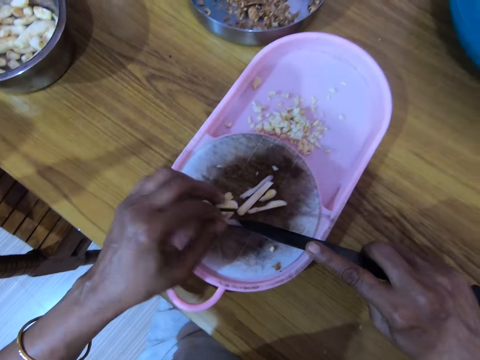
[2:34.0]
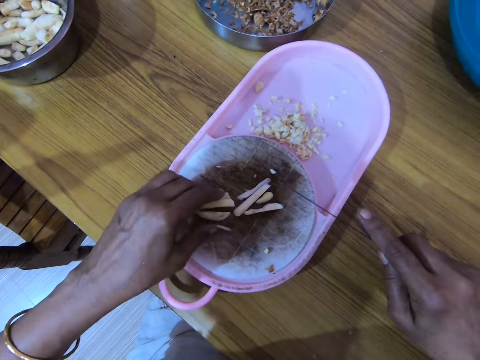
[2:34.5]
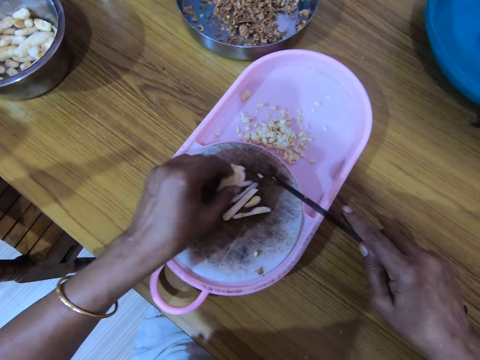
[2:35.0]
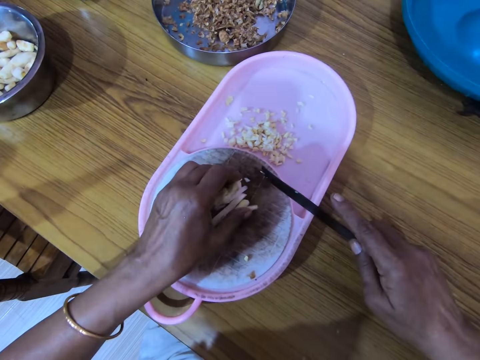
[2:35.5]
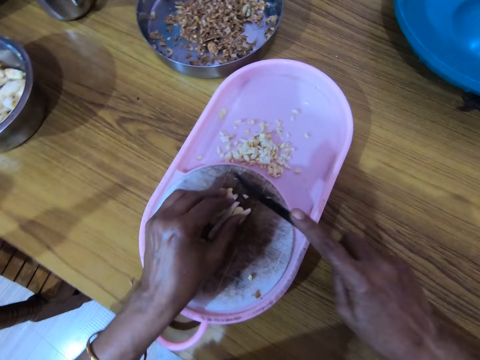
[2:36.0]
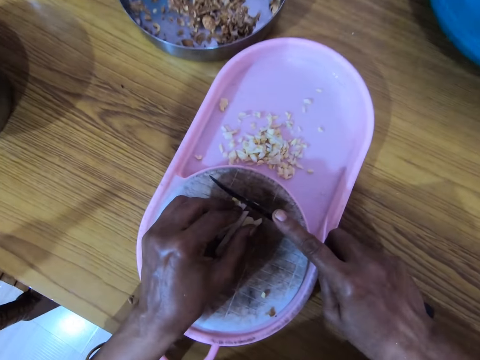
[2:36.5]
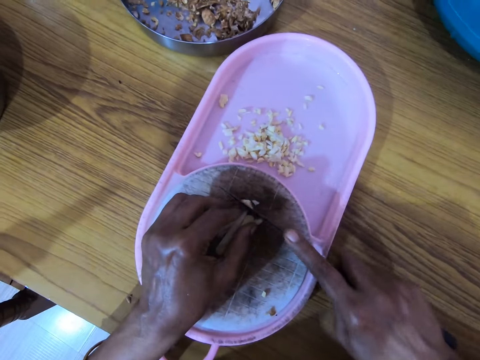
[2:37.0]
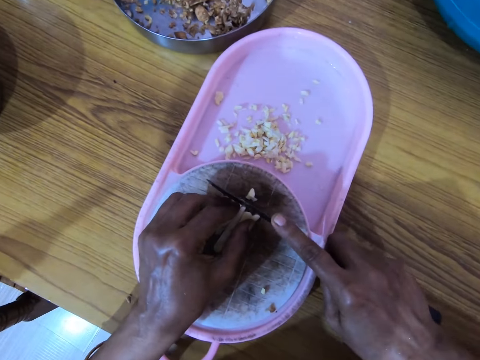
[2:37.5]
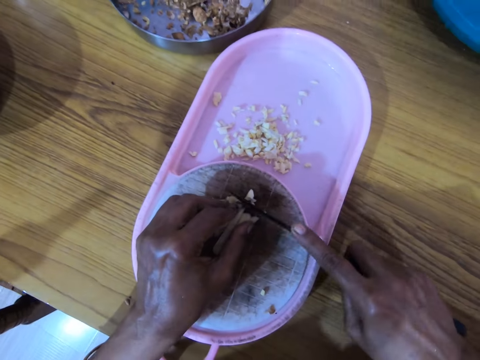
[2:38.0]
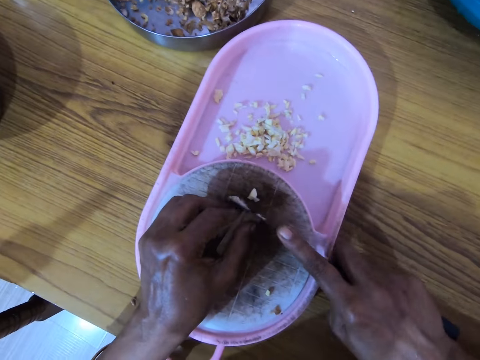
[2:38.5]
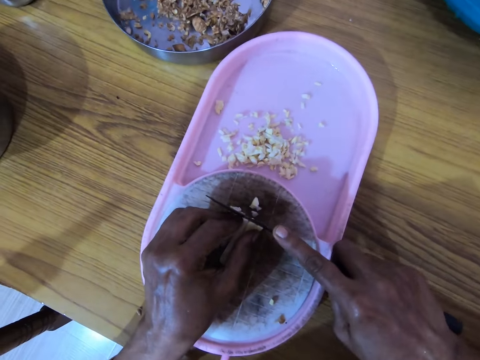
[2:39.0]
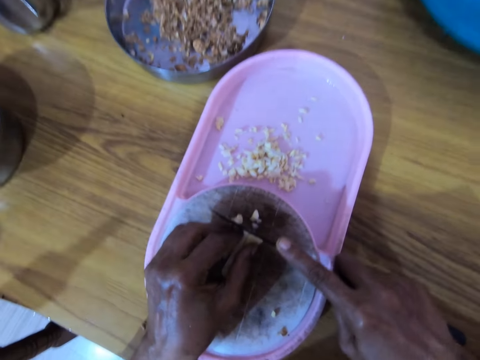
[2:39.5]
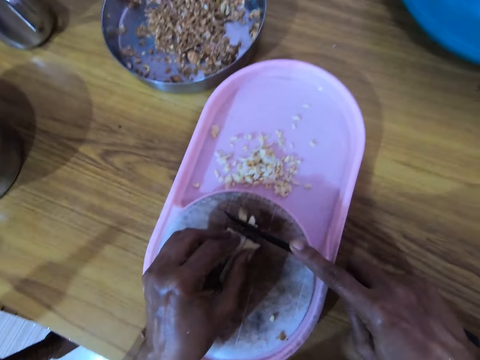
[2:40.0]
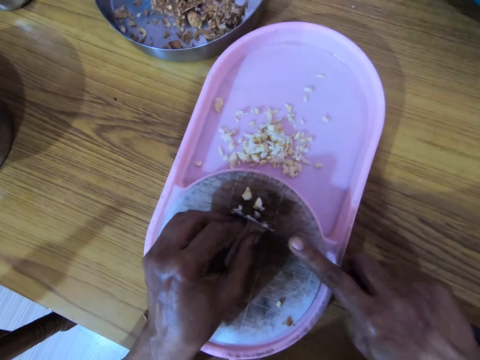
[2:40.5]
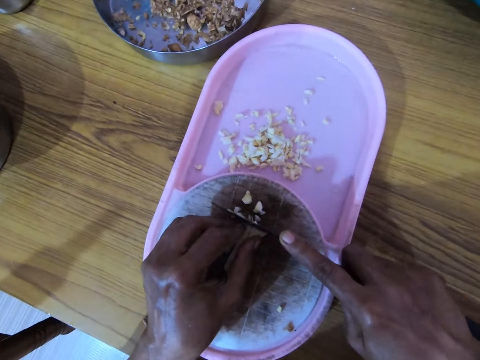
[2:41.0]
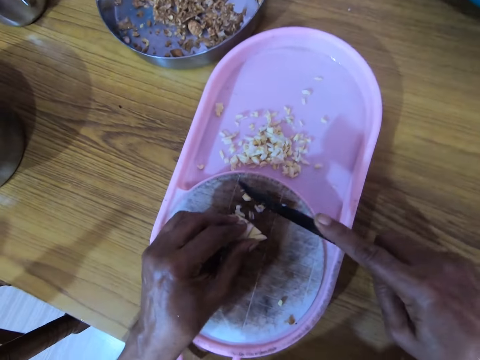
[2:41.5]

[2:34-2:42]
The camera wearer removes a nut from the knife. He moves the nuts on the chopping board. He drops the nuts on the chopping board. He collects the nuts with his hand. He cuts the nuts with the knife.

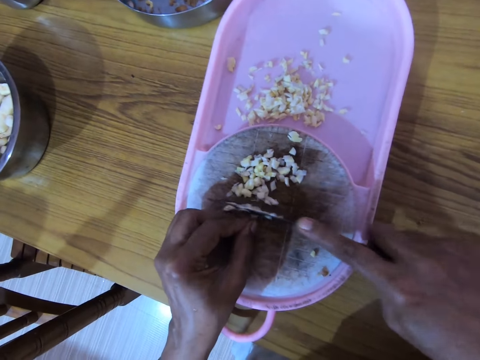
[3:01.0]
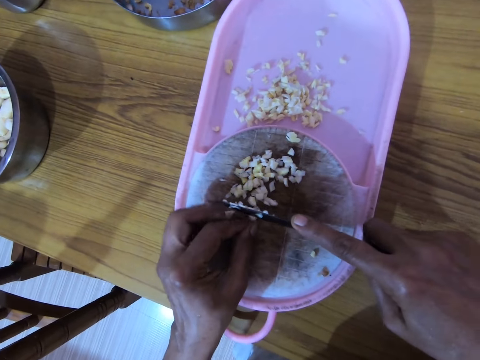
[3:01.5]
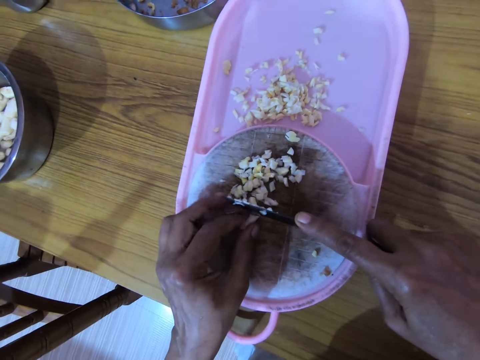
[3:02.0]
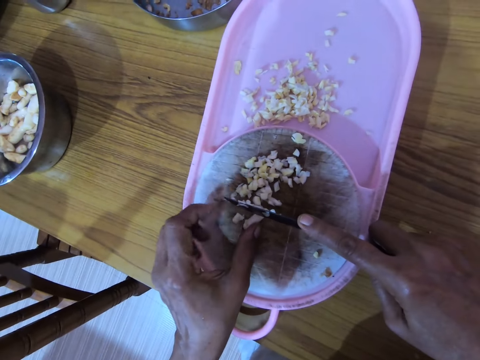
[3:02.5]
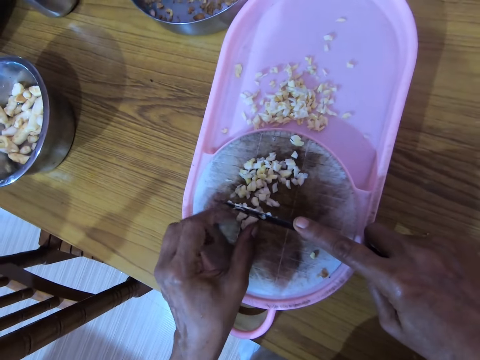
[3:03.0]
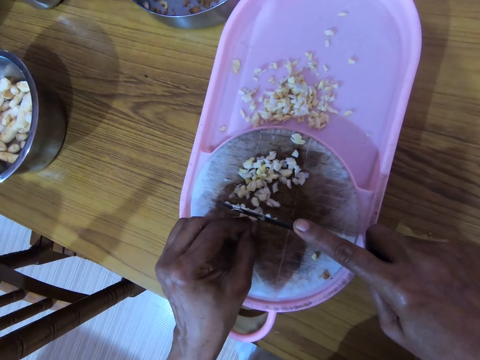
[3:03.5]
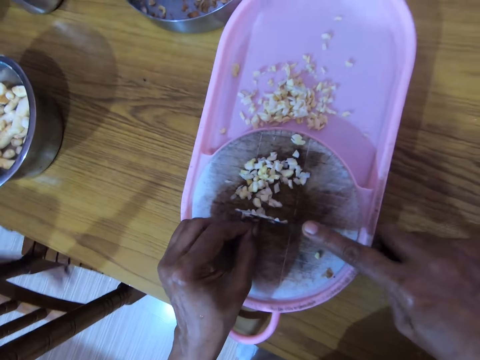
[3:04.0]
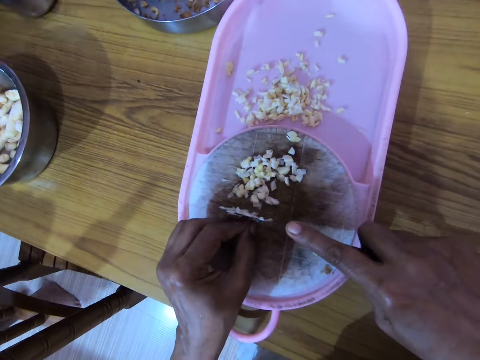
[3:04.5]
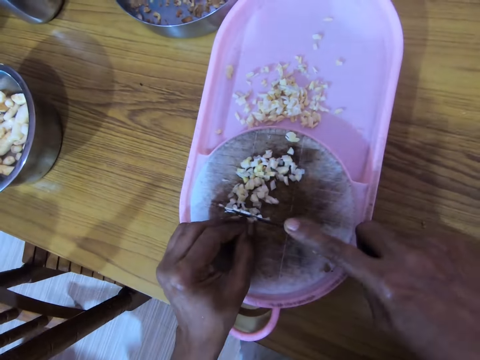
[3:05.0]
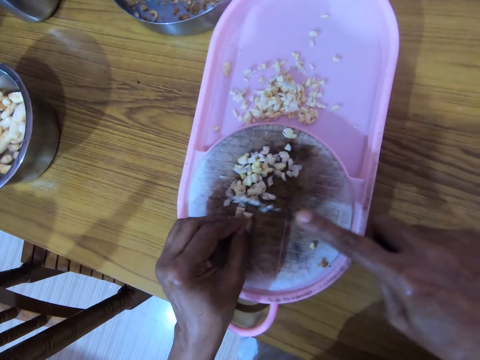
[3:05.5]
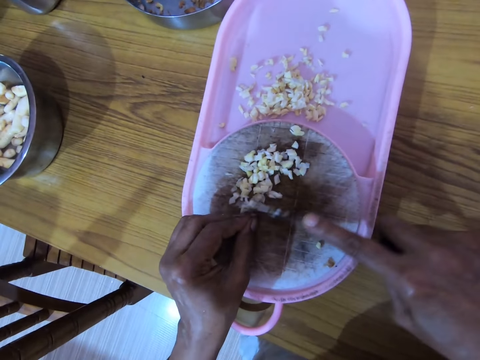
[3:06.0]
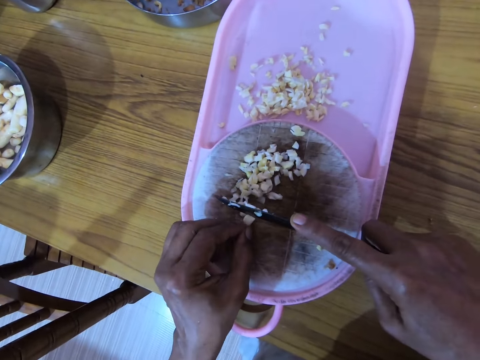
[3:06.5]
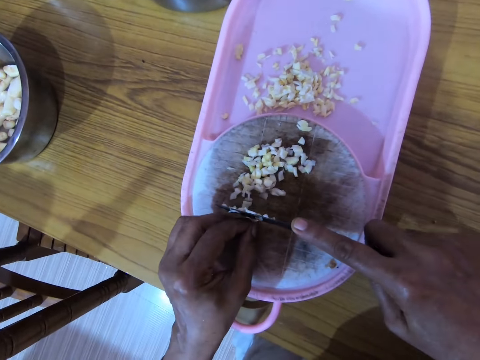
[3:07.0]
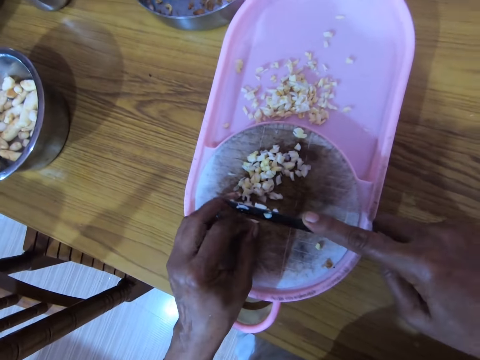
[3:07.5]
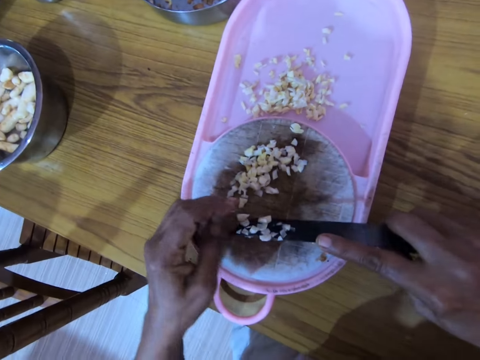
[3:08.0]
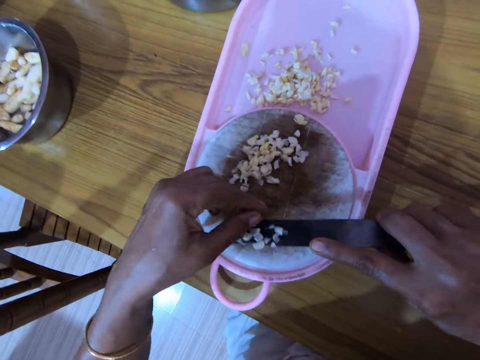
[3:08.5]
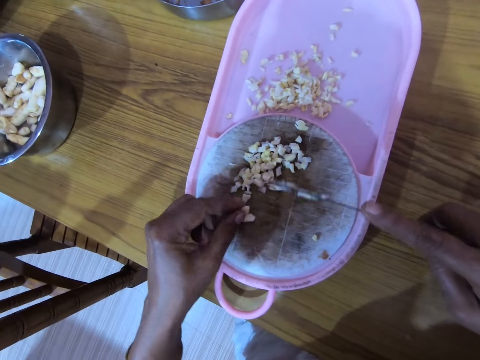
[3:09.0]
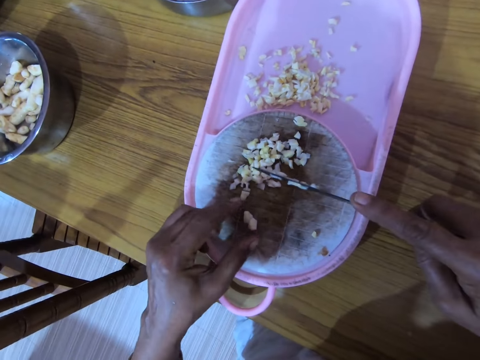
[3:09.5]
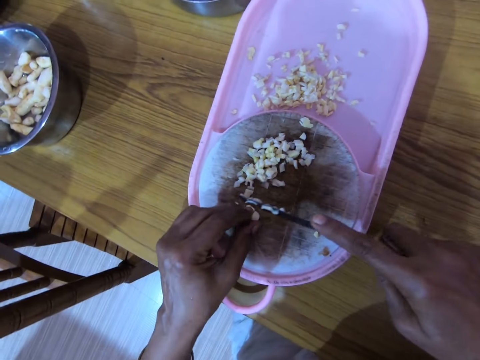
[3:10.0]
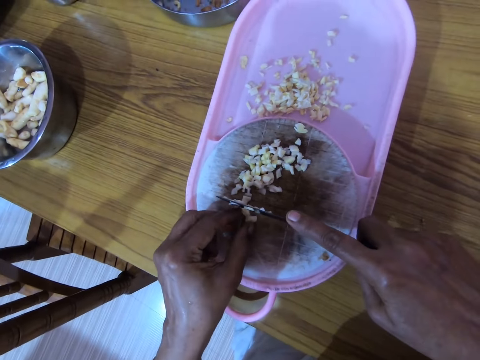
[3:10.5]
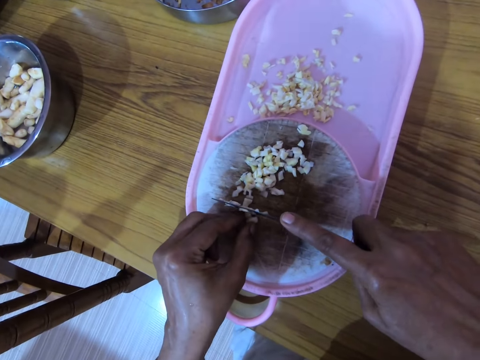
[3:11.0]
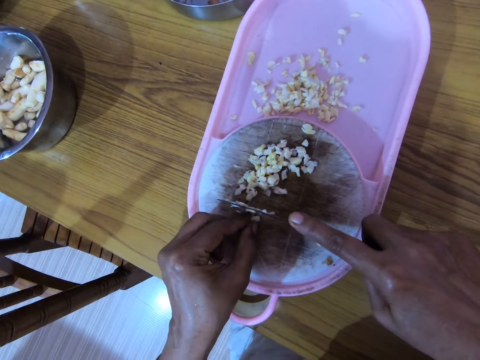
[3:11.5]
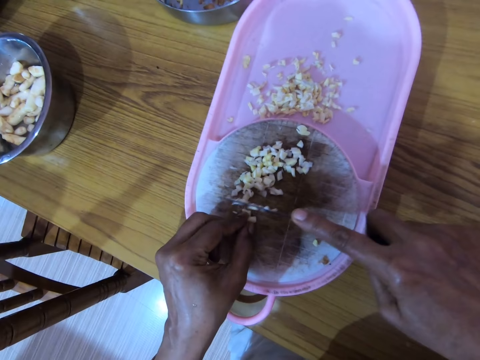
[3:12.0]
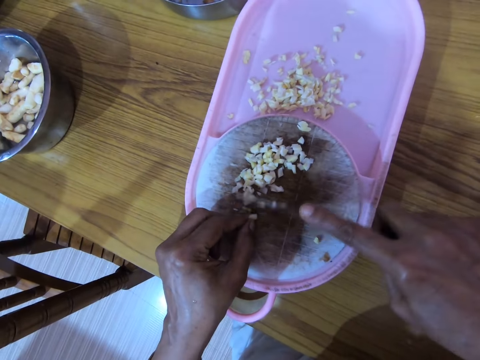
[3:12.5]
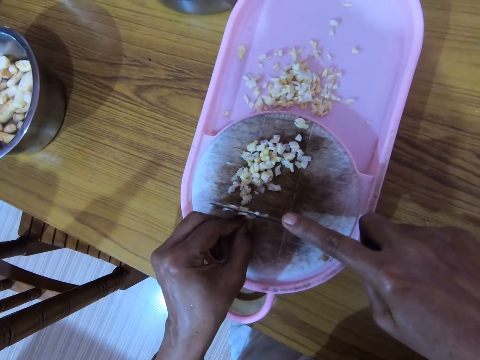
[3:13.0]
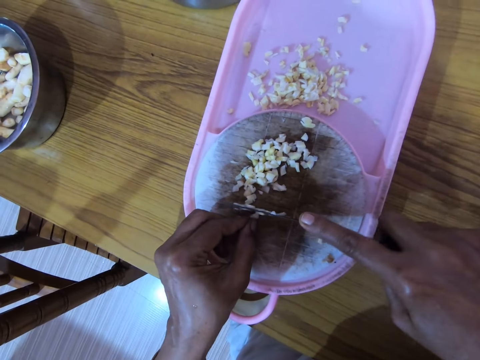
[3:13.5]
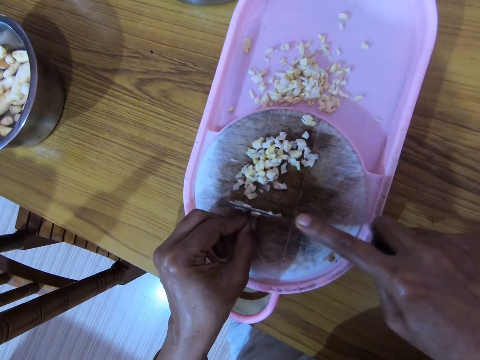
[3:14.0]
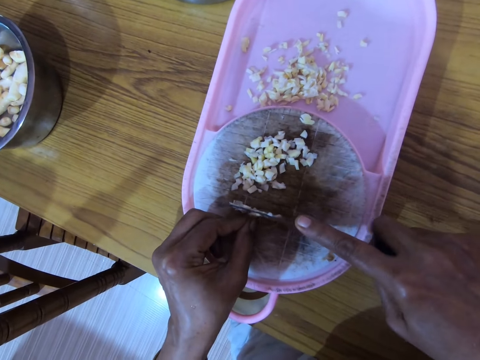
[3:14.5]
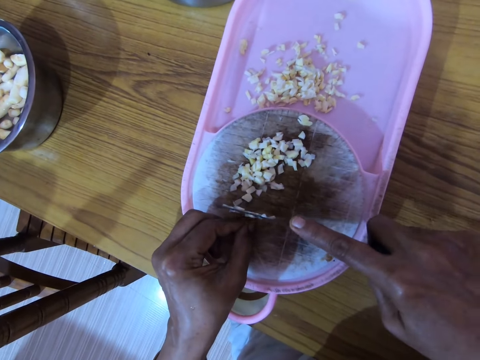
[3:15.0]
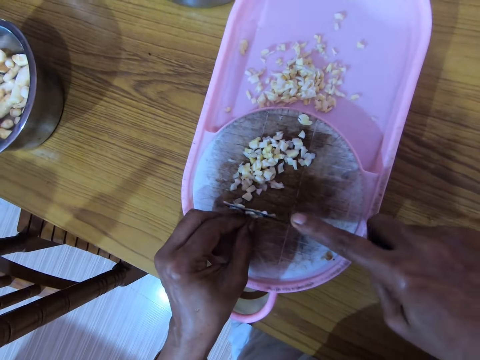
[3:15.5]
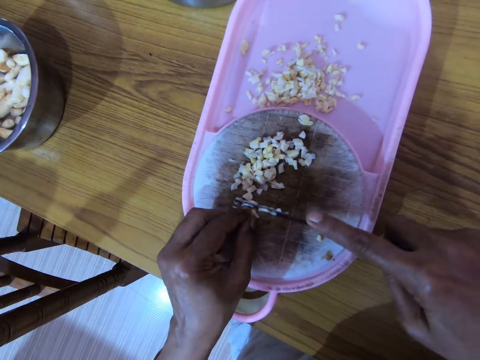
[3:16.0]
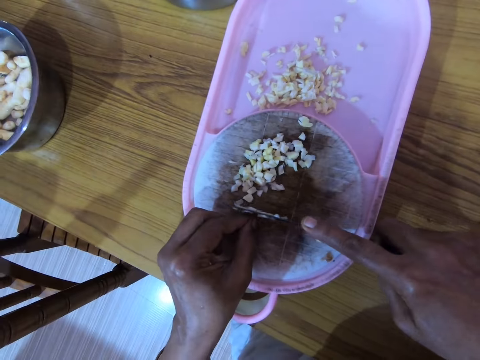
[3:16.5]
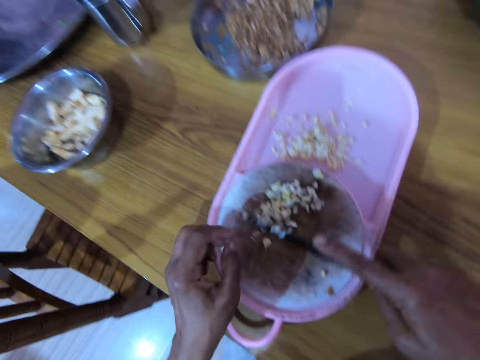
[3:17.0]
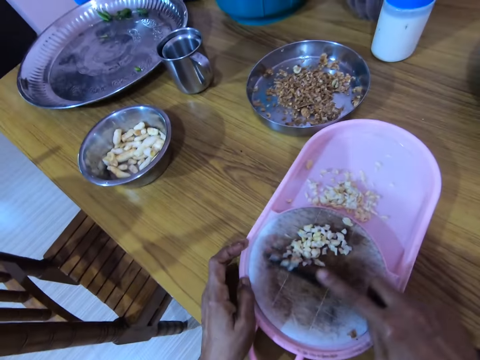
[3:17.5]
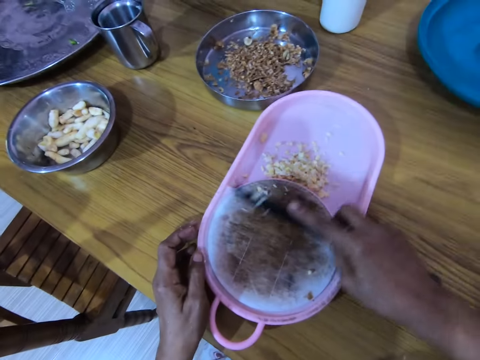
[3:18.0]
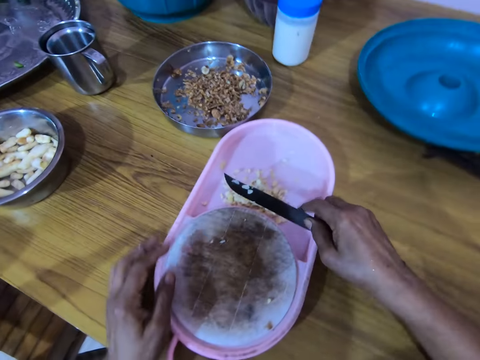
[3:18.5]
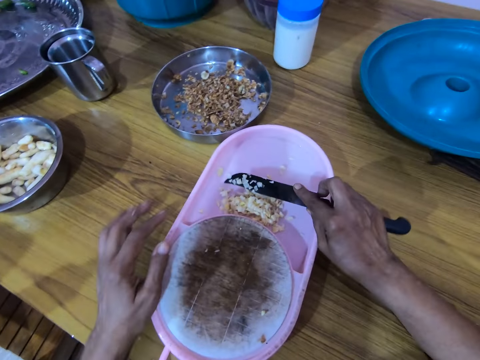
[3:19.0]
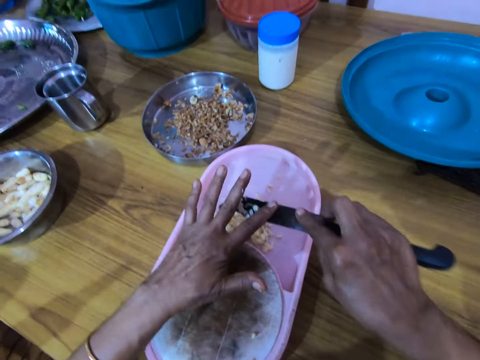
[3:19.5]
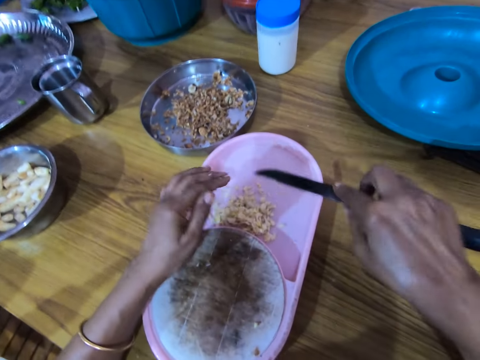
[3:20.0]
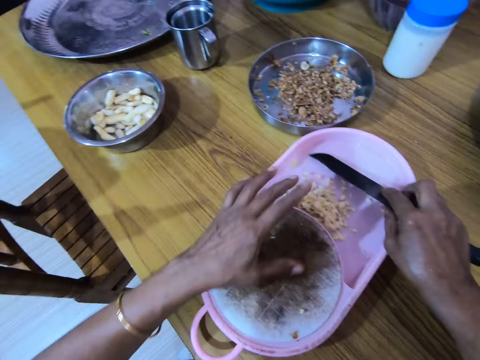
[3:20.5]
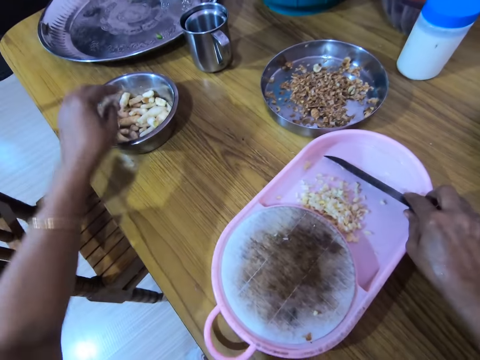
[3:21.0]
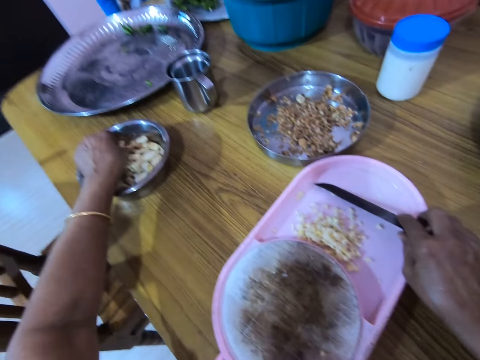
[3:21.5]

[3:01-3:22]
The camera wearer holds something with the left hand. They cut something with the knife. They hold something with the left hand. They move the nuts on the knife. They cut the nuts with the knife. They move the nuts with the knife. They remove the nuts on the knife. They pick up something with the left hand.
